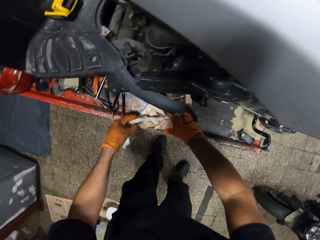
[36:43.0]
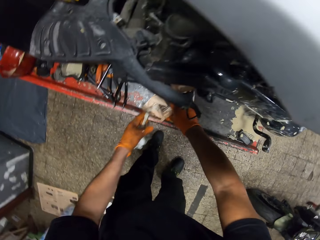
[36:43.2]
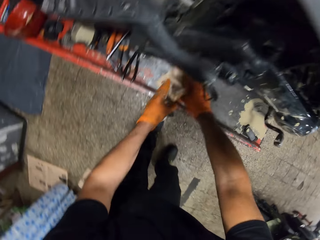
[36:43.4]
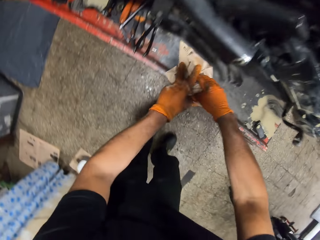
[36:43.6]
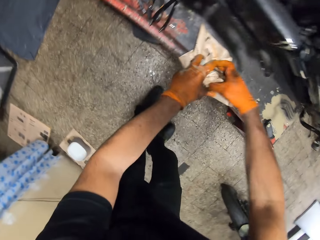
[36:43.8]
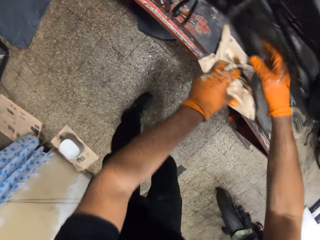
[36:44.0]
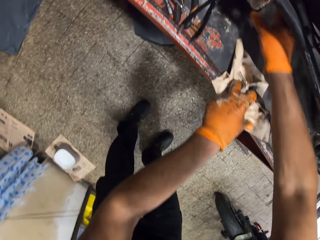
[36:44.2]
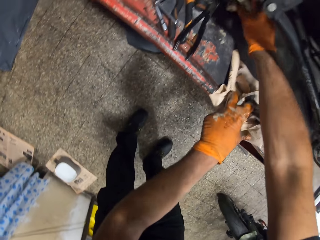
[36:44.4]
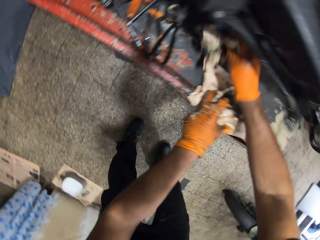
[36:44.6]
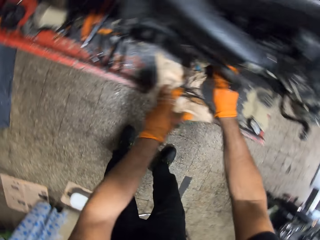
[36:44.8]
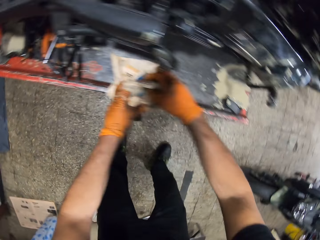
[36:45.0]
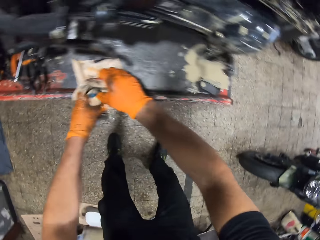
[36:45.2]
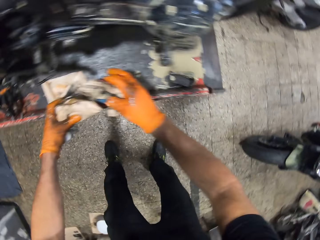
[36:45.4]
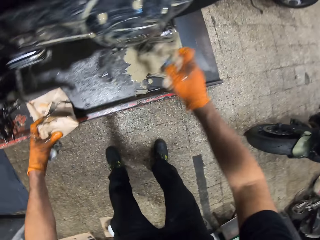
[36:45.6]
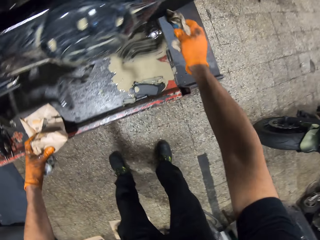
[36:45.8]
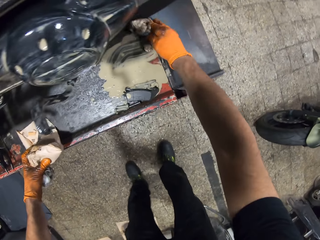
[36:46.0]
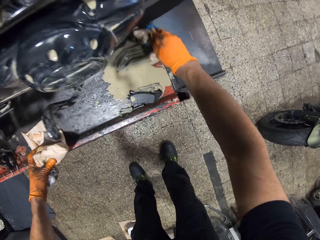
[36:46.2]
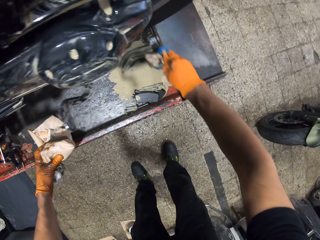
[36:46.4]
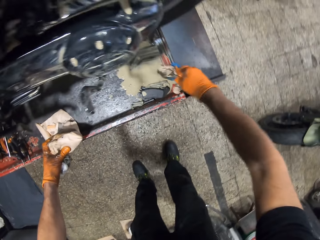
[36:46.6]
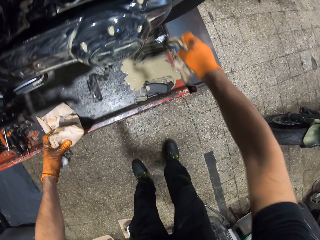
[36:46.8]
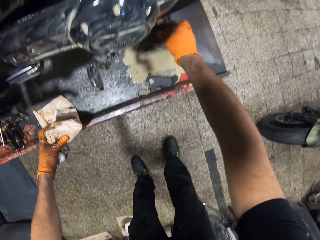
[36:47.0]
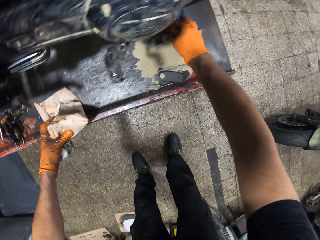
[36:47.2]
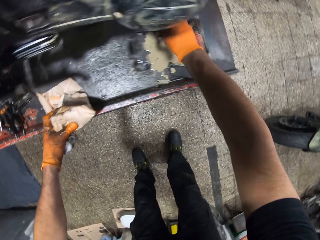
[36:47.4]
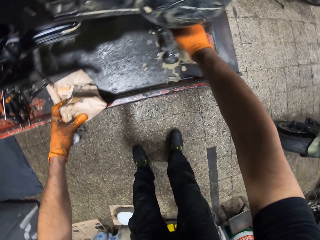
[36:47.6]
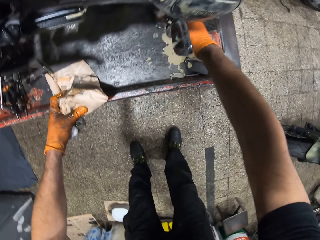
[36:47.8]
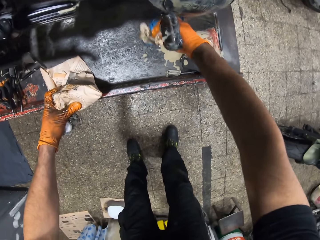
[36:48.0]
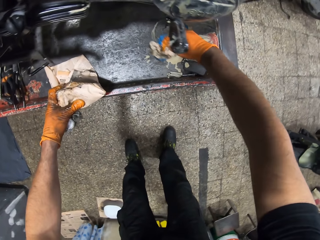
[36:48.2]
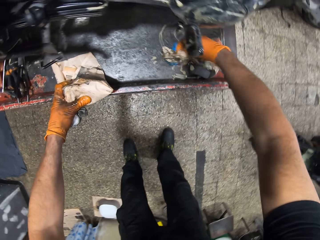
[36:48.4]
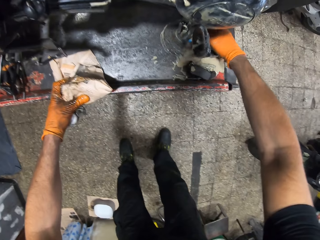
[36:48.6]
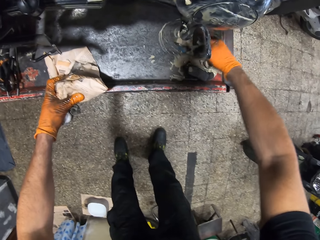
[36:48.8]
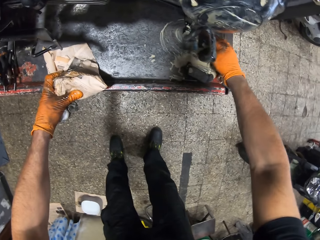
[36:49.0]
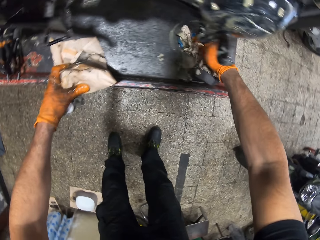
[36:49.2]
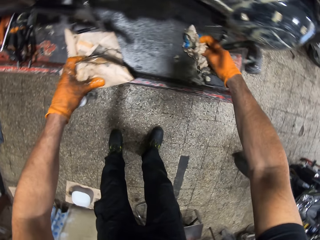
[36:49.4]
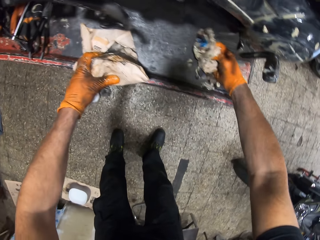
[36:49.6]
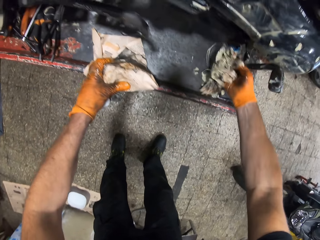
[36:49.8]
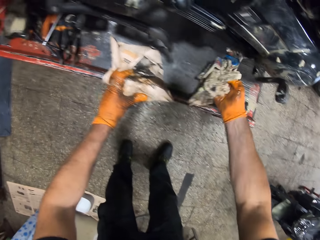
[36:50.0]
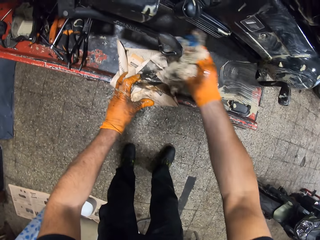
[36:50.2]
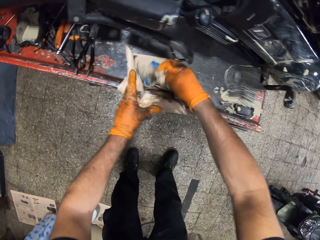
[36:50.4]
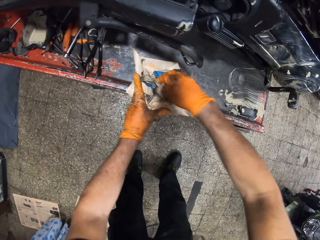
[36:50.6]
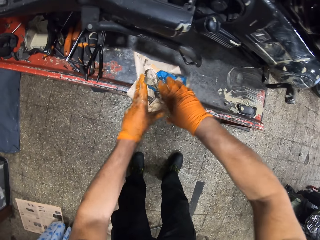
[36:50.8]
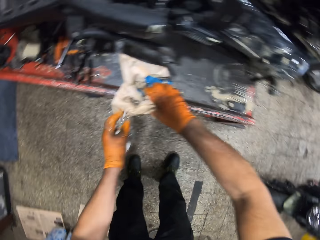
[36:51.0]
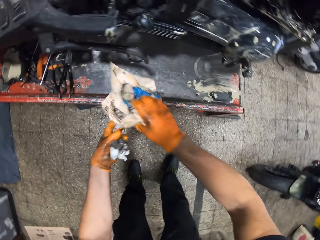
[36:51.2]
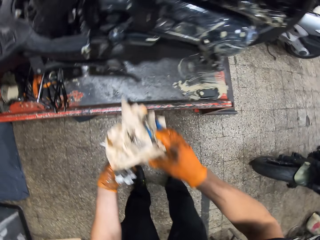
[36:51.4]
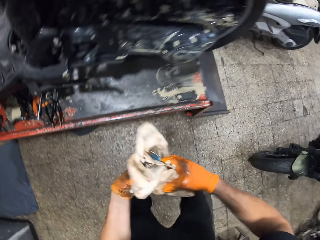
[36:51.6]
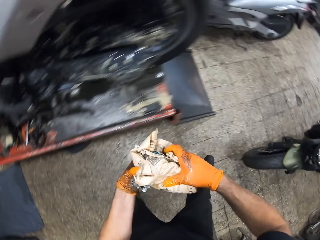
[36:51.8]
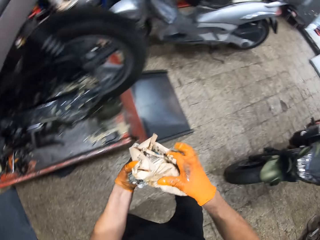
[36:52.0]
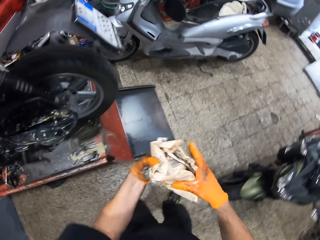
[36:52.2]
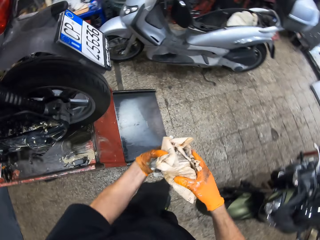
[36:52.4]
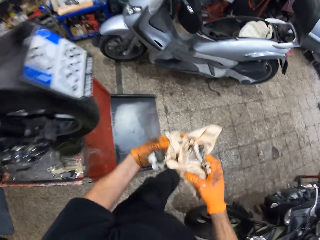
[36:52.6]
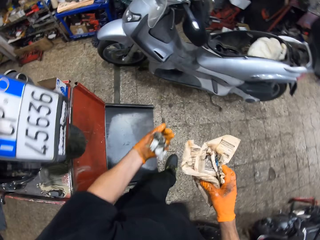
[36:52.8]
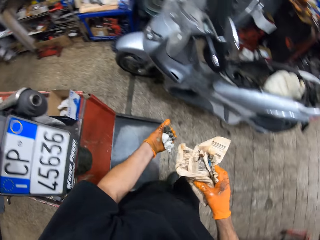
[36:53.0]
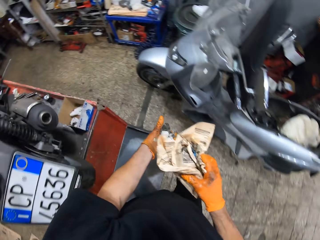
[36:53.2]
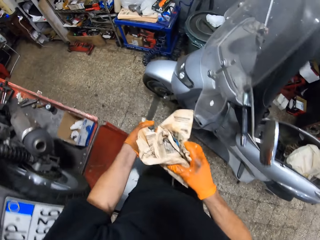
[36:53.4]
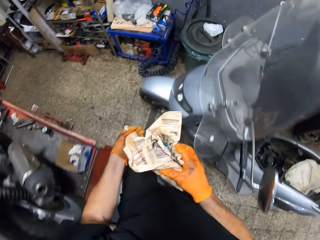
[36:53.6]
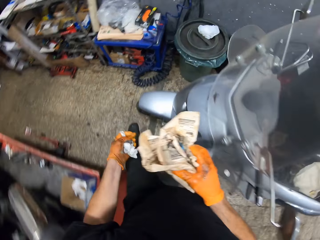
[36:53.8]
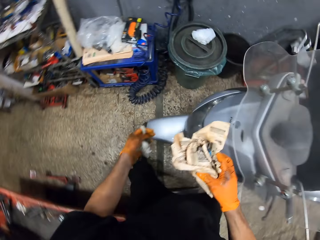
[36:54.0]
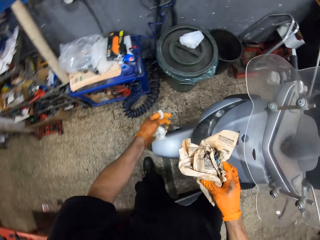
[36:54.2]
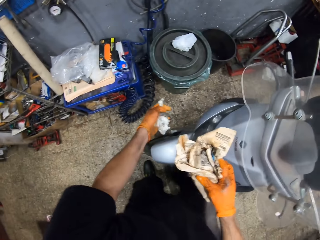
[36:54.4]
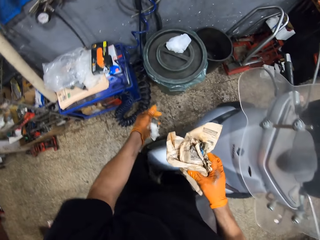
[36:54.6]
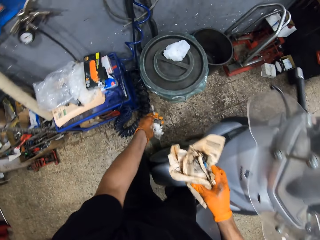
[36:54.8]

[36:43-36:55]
The camera wearer picks a newspaper with his gloved right hand on the workshop lift table. He cleanses the workshop lift table with his gloved right hand. He puts the newspaper in his gloved right hand on the newspaper in his gloved left hand. He picks the newspaper on the workshop lift table with his gloved hands. He moves to a waste bin in the workshop. He folds the newspaper.

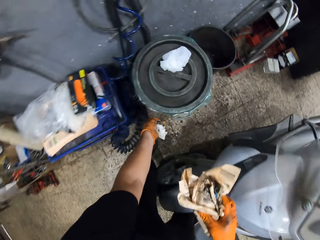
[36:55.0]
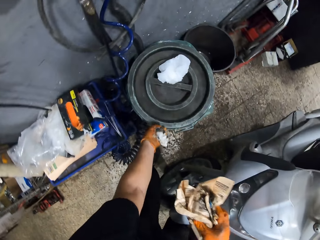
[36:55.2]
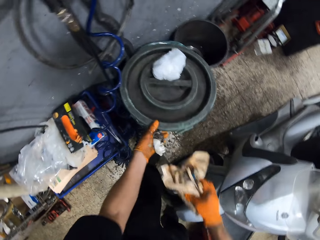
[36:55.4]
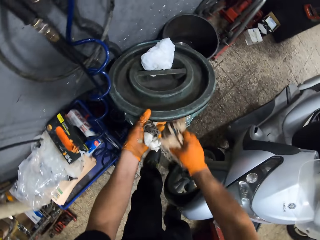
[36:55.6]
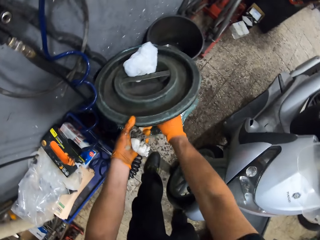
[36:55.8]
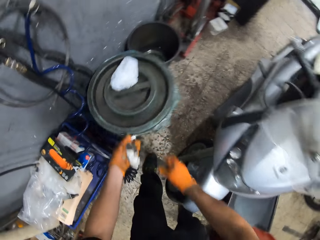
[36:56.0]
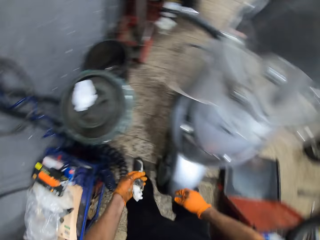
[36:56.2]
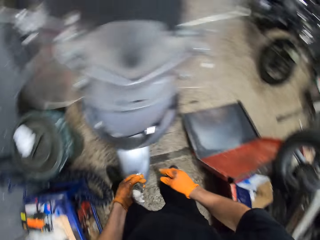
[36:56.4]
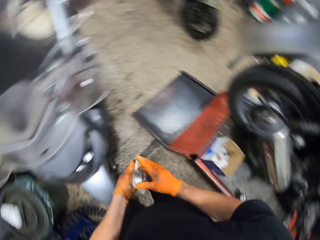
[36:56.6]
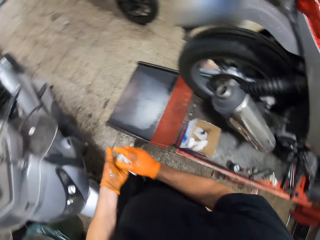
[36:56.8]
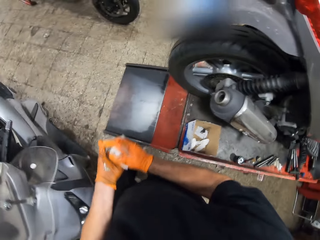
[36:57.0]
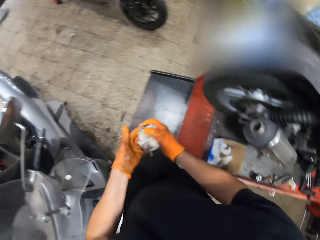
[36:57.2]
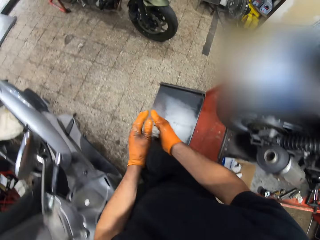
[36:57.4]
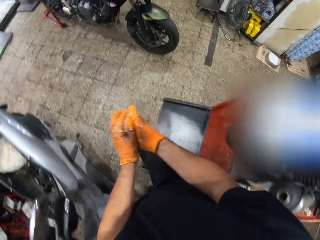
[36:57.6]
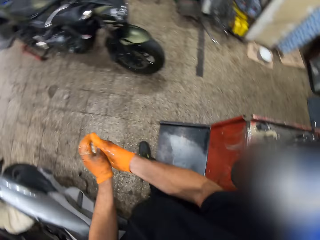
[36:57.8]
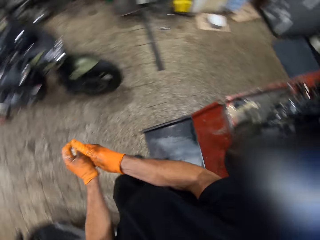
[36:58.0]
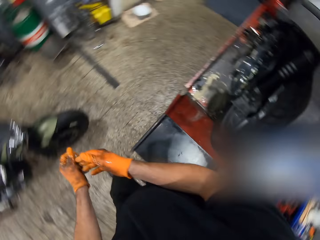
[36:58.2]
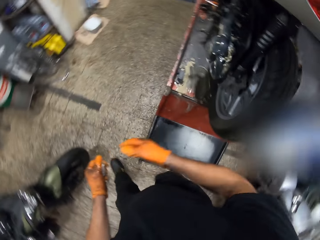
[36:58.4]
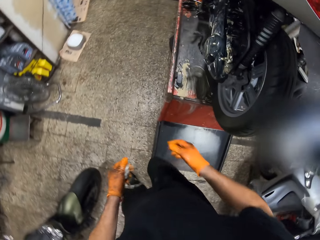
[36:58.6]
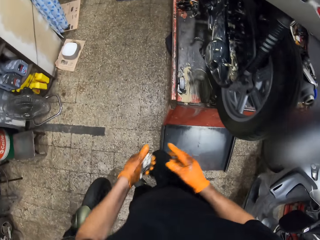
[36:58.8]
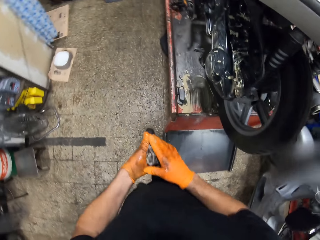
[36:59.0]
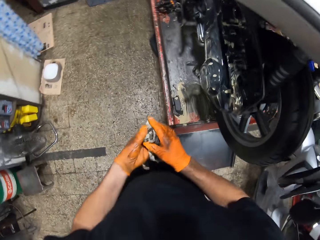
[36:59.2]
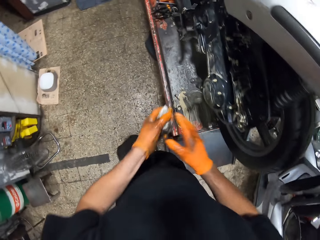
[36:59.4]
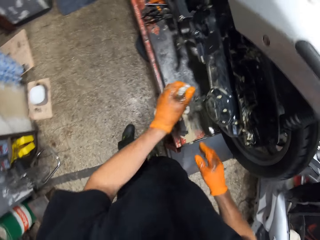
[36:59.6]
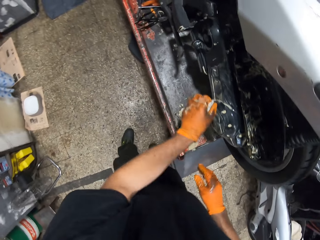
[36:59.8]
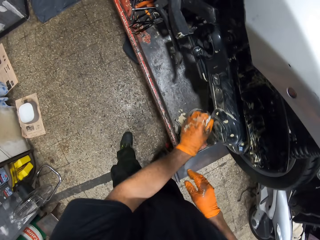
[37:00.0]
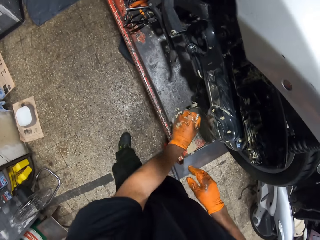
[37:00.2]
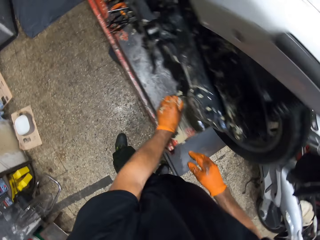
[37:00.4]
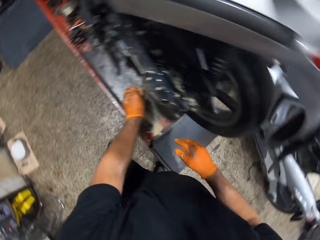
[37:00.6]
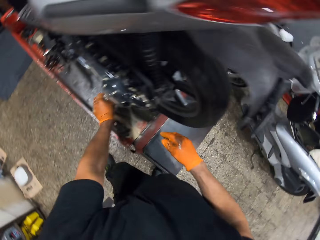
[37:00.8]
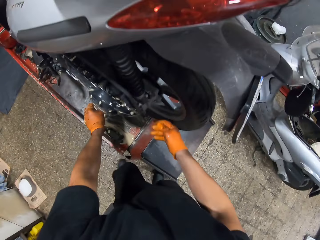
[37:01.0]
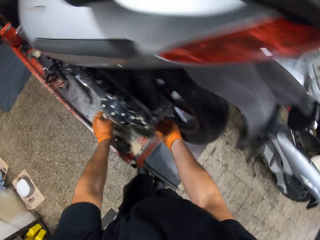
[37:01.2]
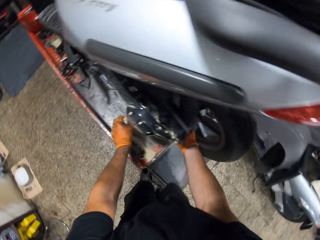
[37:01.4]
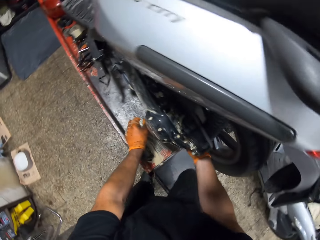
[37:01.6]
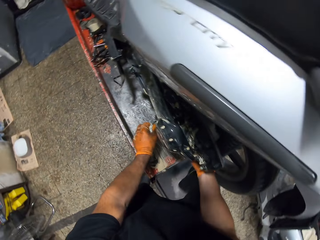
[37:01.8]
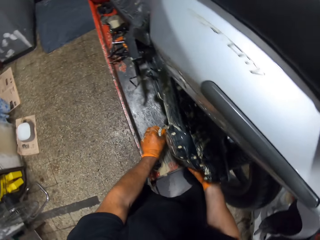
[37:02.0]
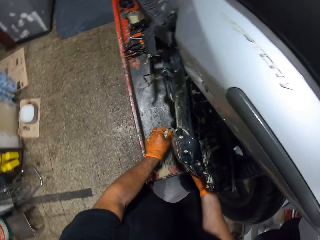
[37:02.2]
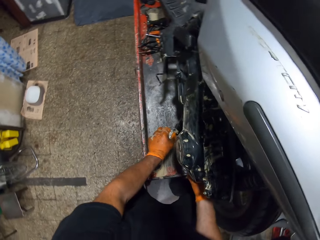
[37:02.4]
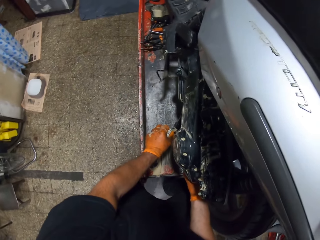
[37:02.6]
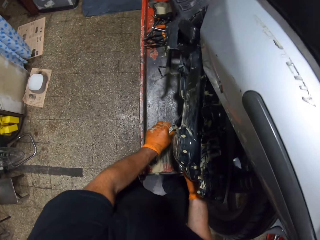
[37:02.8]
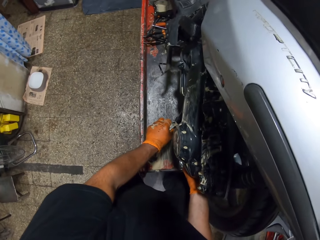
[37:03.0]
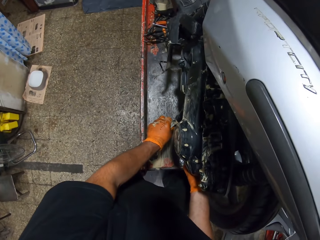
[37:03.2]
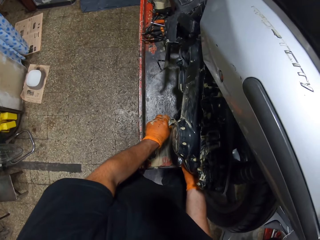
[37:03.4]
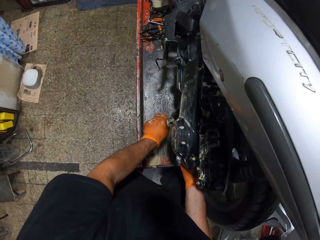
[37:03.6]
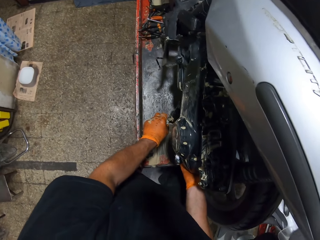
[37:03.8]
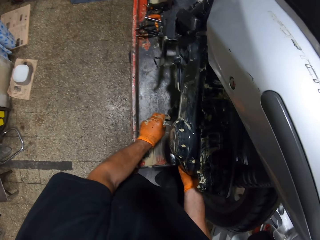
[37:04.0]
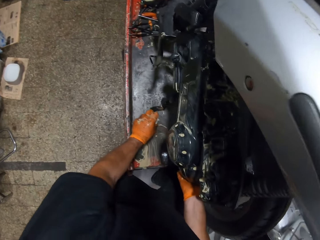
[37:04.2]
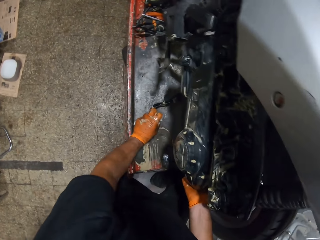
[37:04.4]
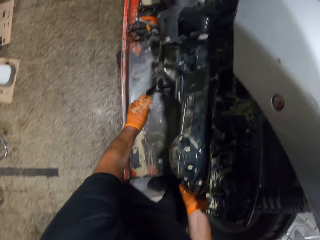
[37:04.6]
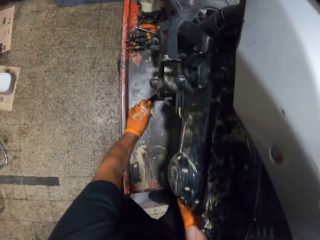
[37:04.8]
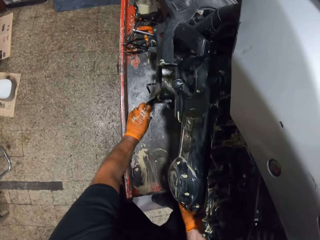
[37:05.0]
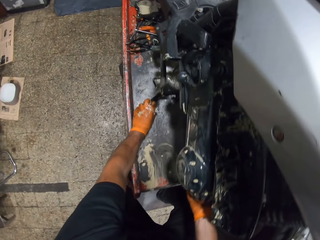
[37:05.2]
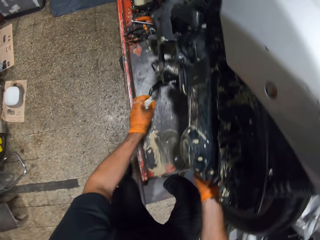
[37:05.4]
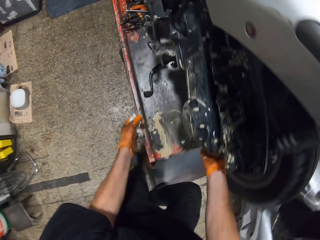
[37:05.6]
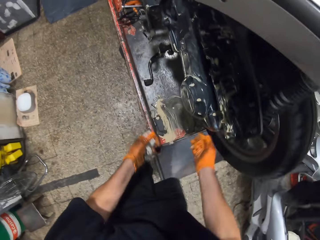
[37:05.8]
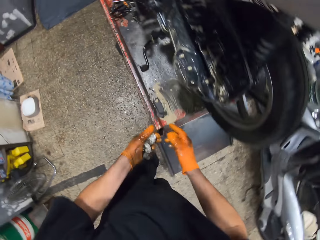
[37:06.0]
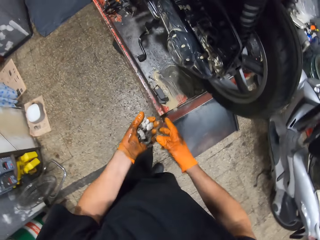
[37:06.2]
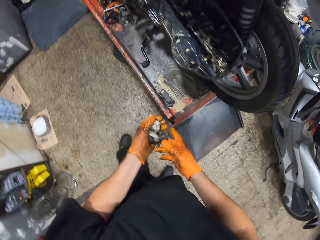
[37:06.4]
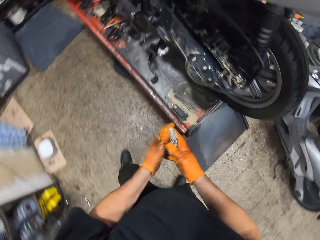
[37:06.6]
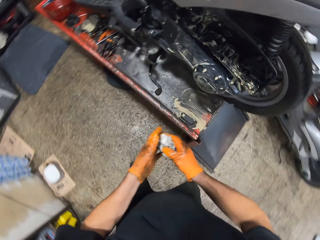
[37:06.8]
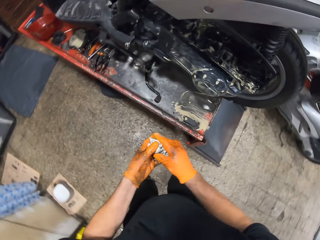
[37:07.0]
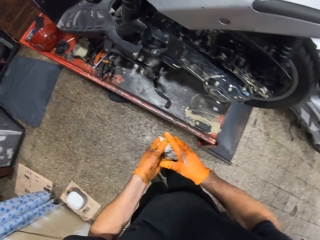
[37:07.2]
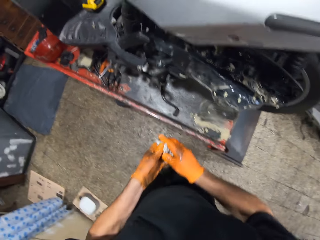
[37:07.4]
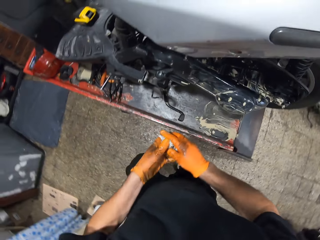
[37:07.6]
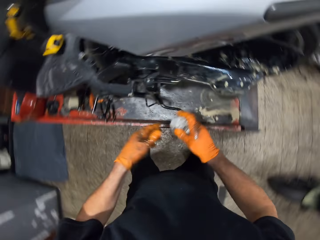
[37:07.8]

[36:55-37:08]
The camera wearer opens the waste bin in the workshop with his gloved left hand. He throws the newspaper in his gloved right hand inside the waste bin in the workshop. He moves back to the scooter on the workshop lift table with a cloth in his gloved left hand. He wipes his hands. He wipes the motorbike. He touches the scooter brake pedal with his gloved left hand. He places his gloved right hand on the scooter on the workshop lift table. He holds the motorbike. He pulls the scooter brake pedal with his gloved hands. He removes his gloved hands from the scooter brake pedal.
